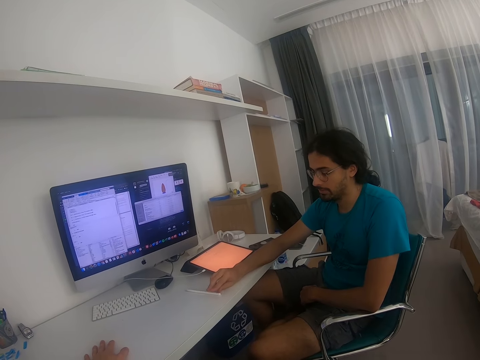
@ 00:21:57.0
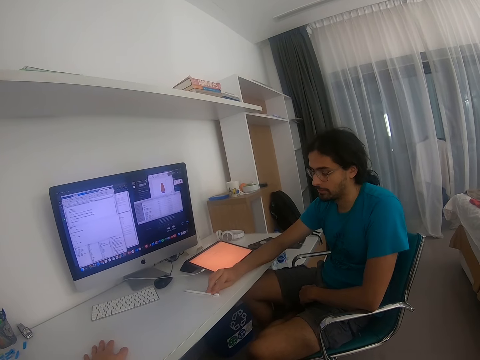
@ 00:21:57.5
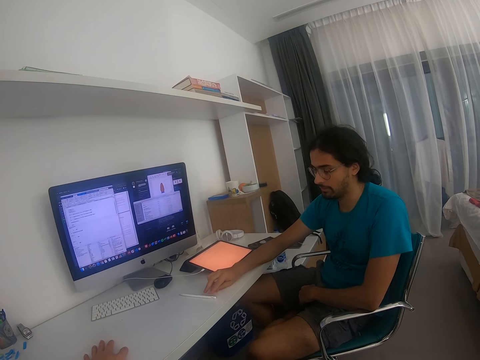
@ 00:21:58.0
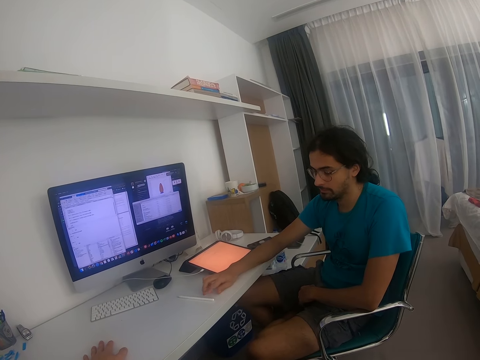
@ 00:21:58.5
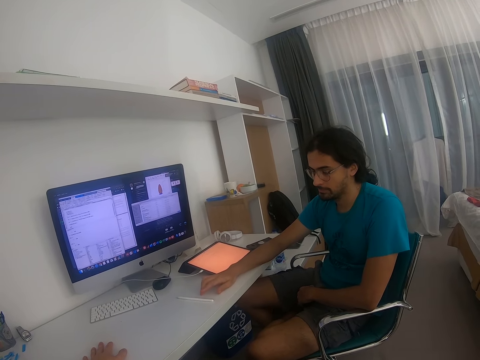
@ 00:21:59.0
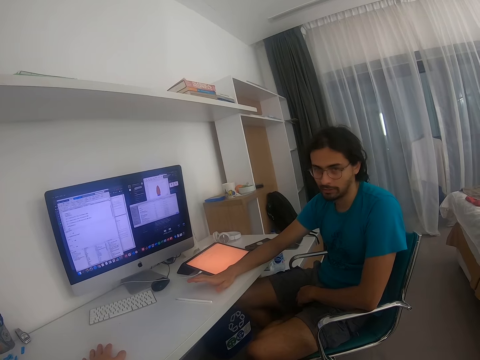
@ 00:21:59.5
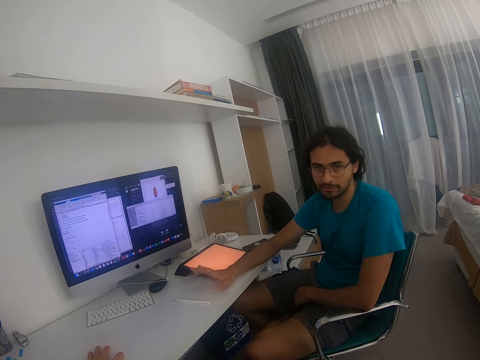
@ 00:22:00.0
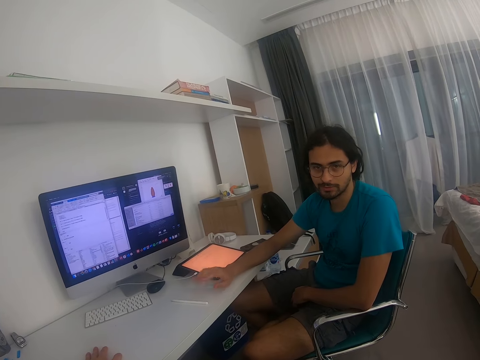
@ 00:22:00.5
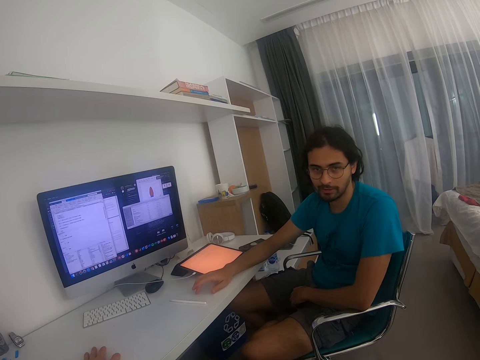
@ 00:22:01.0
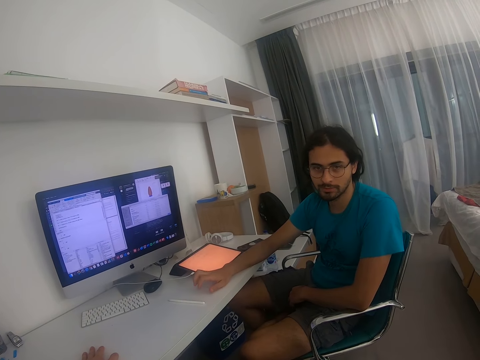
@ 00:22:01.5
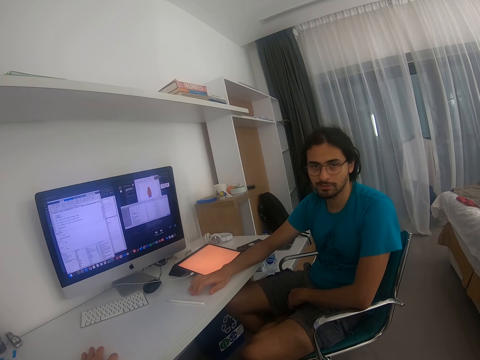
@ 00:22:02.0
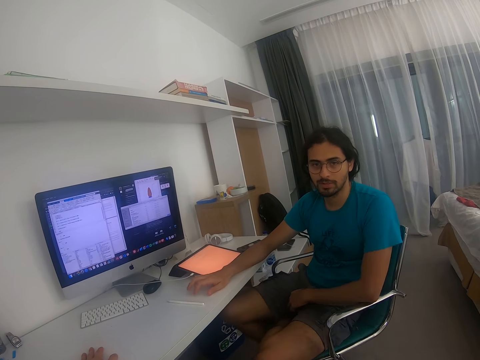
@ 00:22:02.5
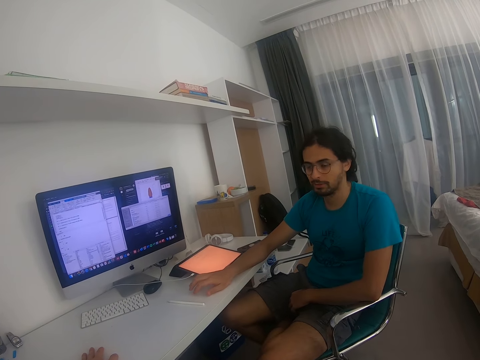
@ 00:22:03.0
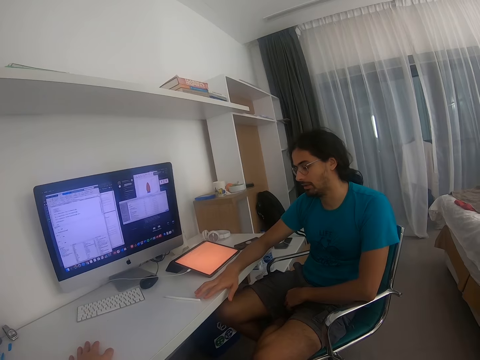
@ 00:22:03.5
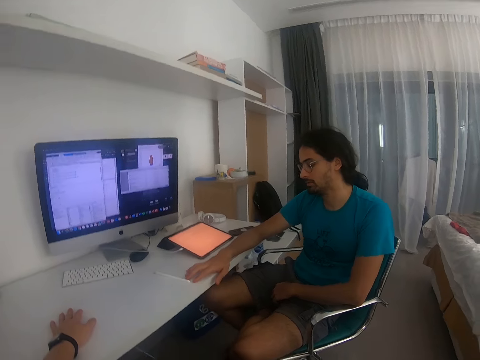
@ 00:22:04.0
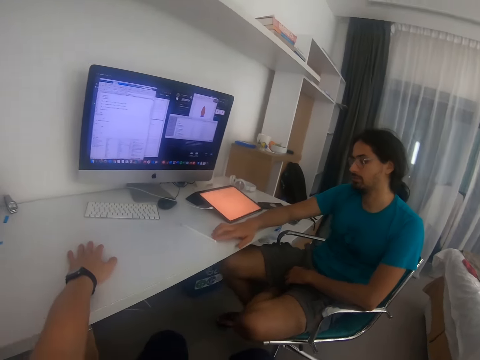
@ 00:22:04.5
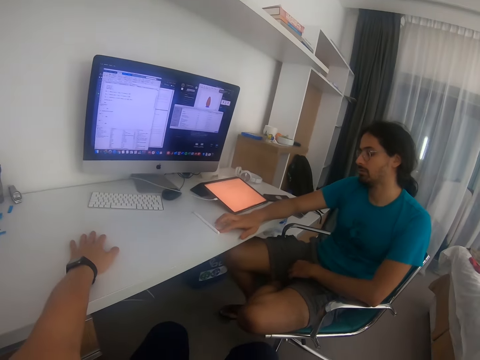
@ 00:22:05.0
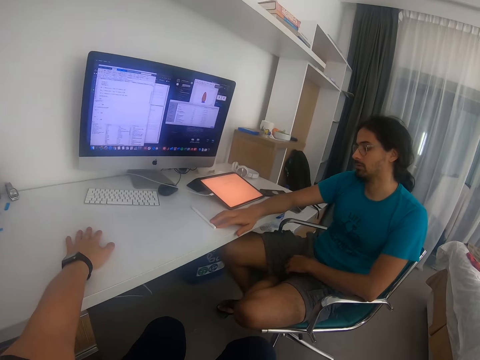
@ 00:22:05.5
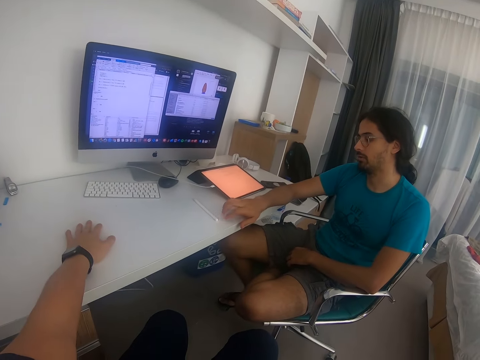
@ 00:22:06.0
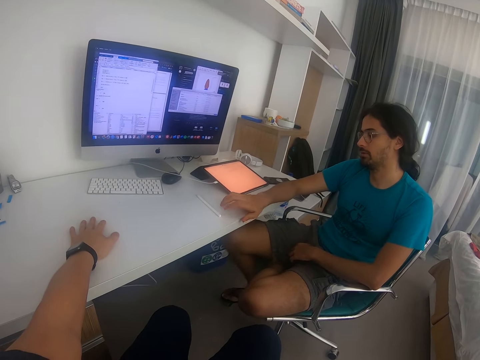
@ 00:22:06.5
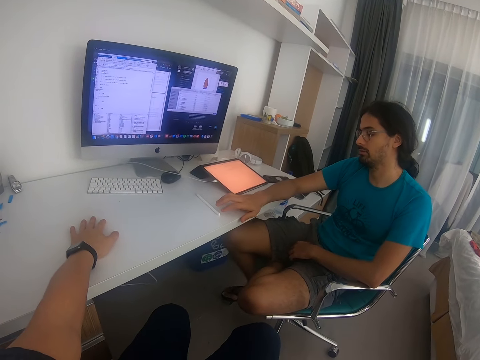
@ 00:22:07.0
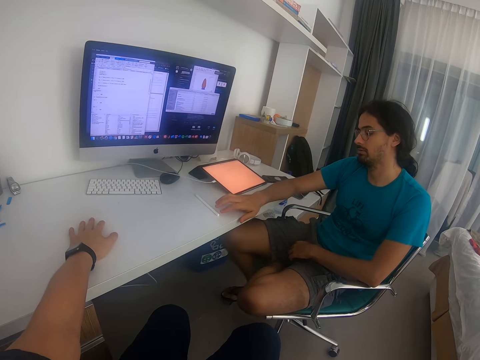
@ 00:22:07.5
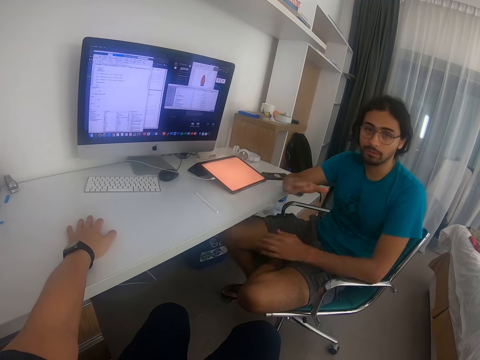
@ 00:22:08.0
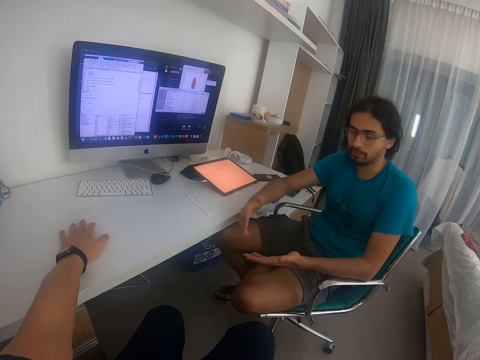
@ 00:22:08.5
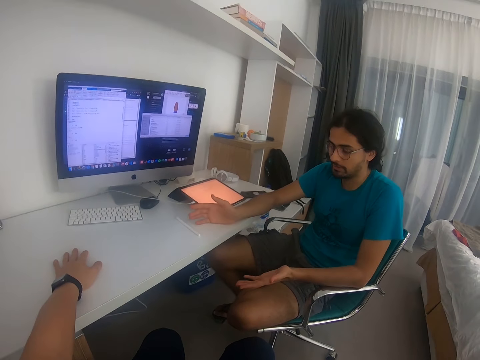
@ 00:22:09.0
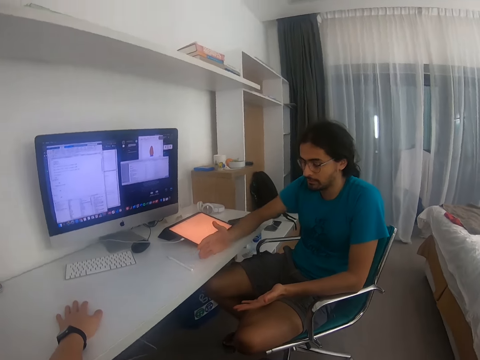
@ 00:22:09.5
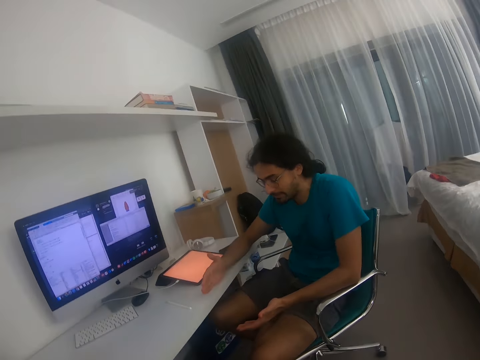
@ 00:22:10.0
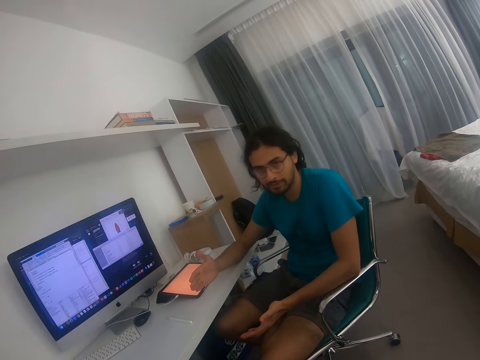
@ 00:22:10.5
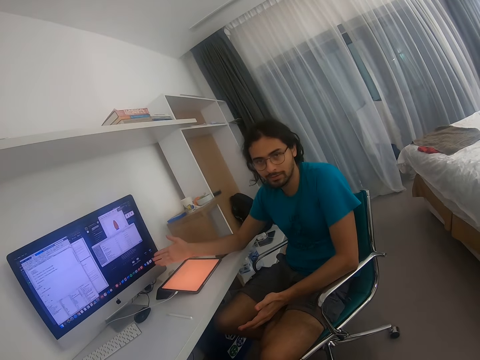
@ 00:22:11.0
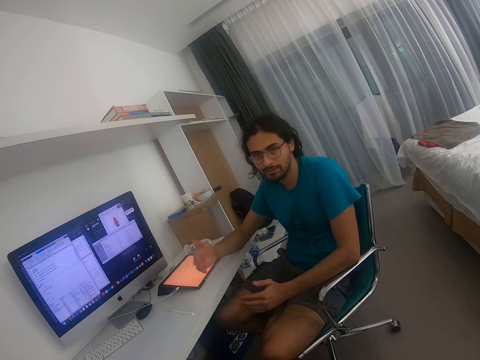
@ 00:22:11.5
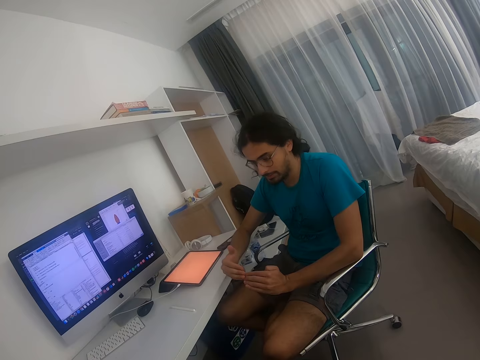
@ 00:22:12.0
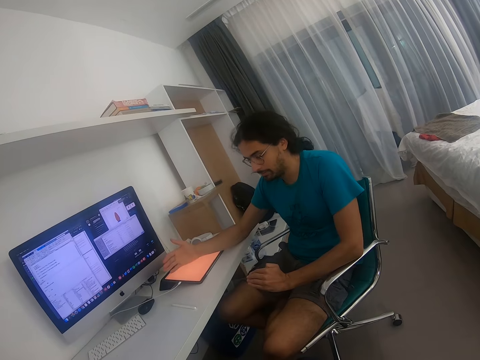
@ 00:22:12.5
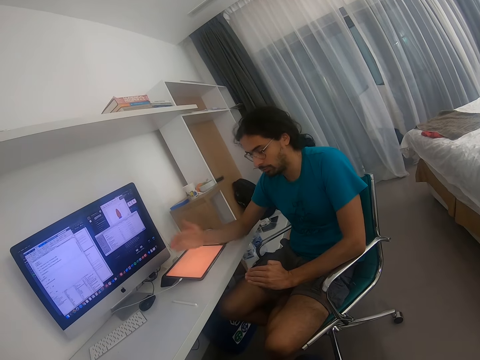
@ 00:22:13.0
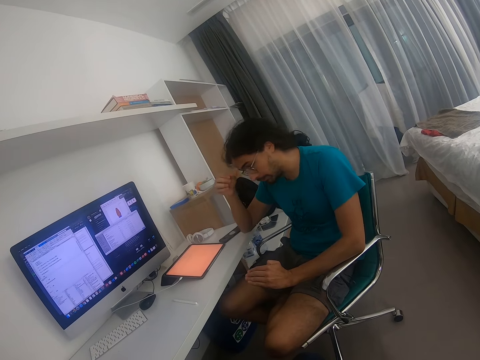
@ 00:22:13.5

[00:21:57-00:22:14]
A person touches the pen. The person lifts the hand, puts the hand on the table and lifts the hand up.

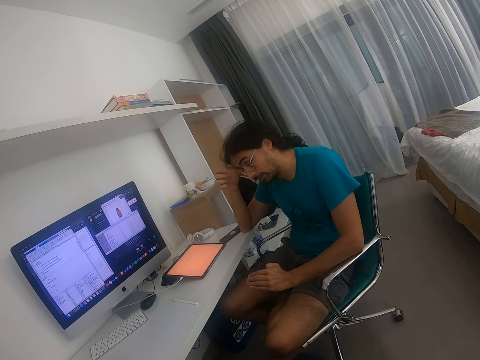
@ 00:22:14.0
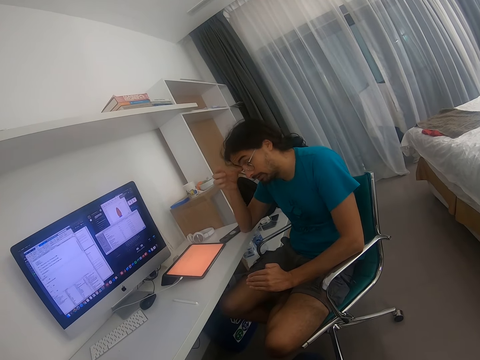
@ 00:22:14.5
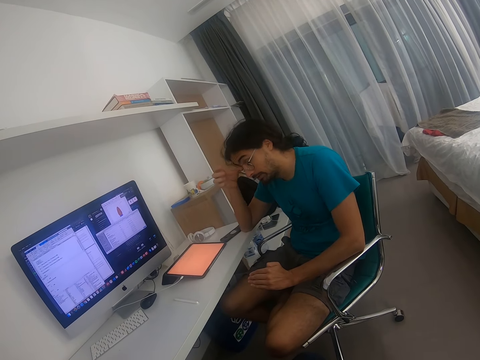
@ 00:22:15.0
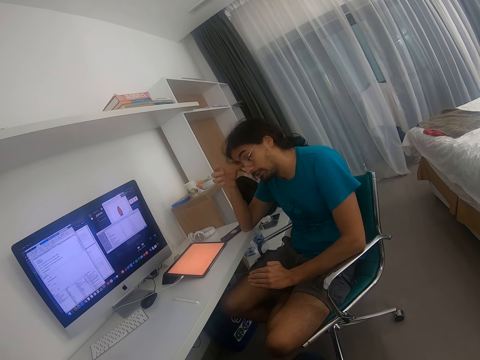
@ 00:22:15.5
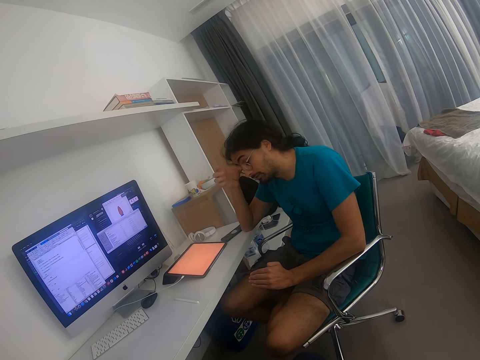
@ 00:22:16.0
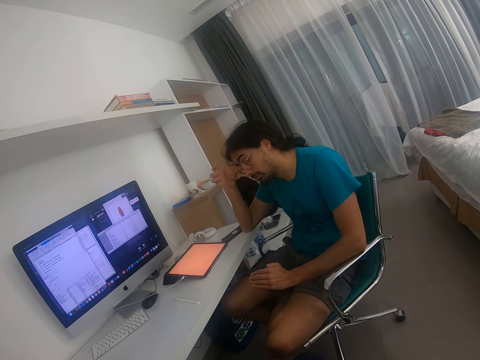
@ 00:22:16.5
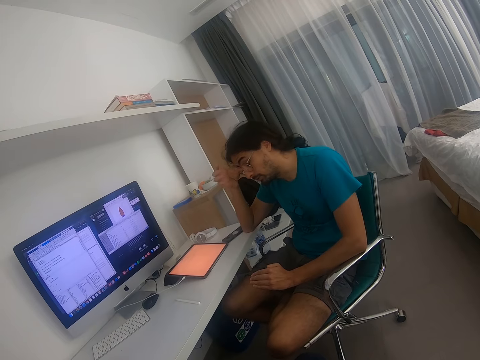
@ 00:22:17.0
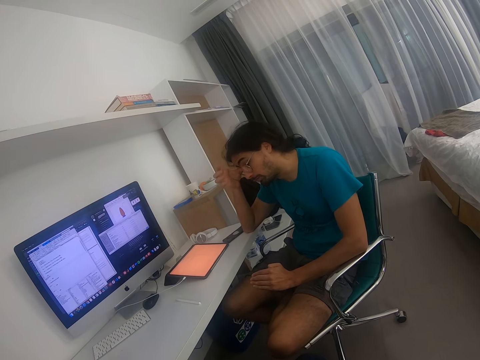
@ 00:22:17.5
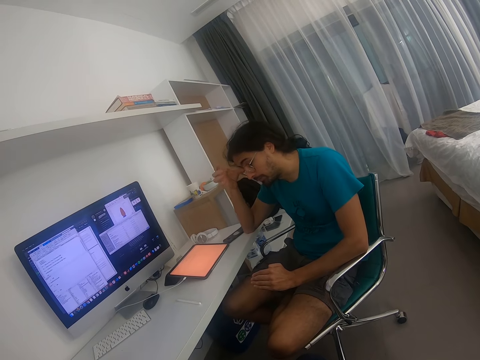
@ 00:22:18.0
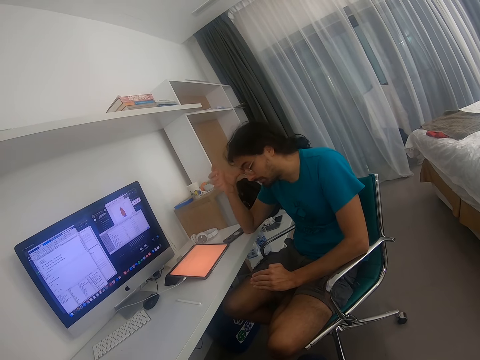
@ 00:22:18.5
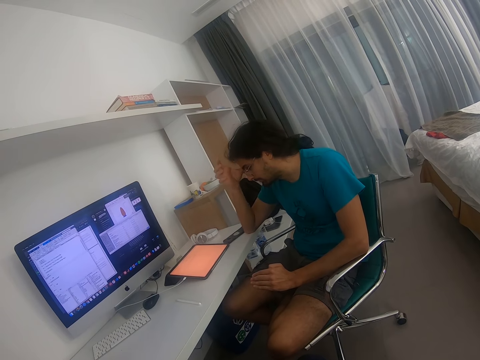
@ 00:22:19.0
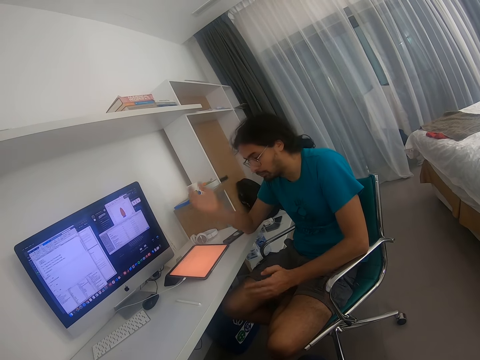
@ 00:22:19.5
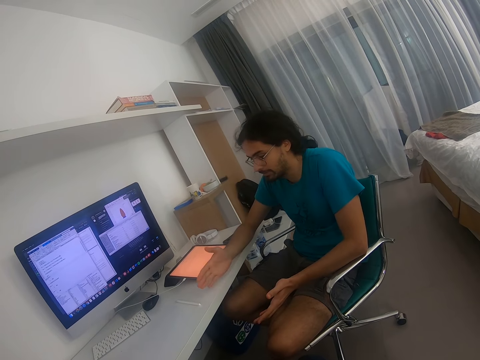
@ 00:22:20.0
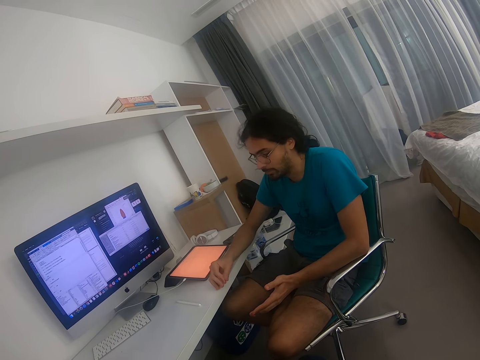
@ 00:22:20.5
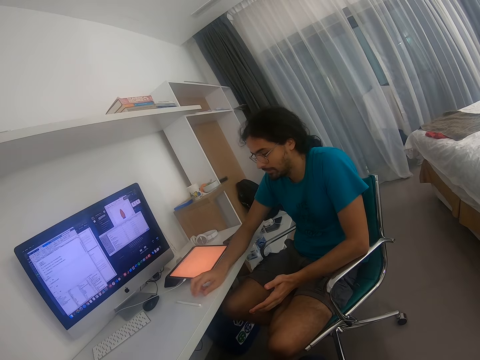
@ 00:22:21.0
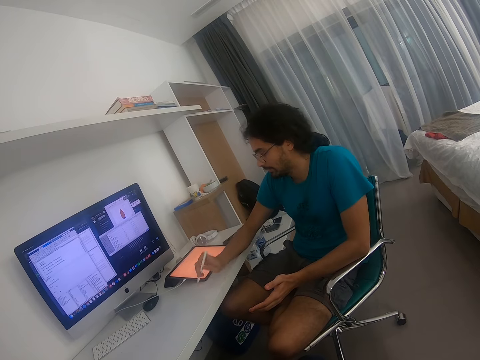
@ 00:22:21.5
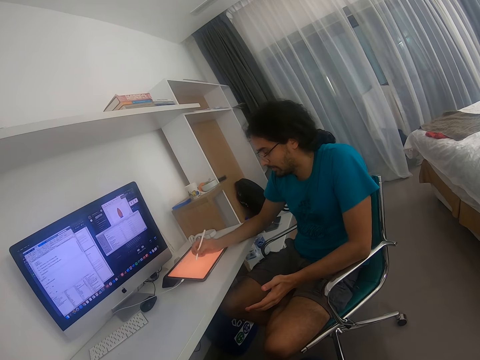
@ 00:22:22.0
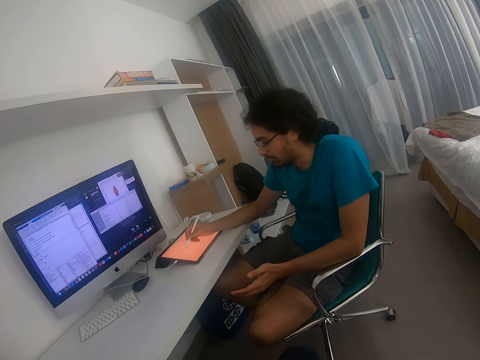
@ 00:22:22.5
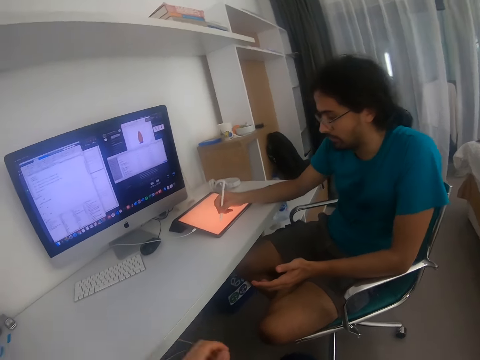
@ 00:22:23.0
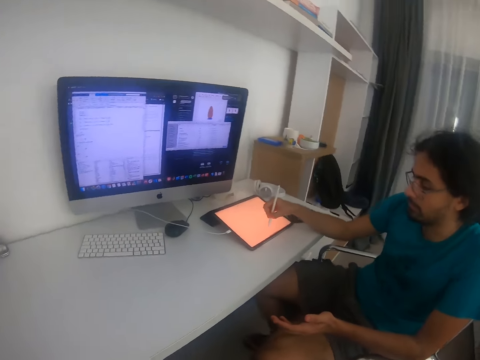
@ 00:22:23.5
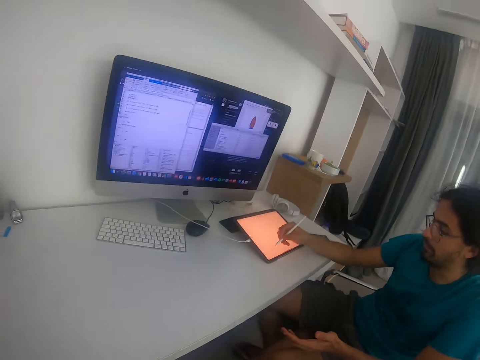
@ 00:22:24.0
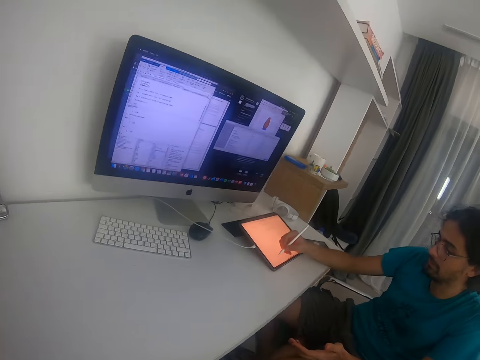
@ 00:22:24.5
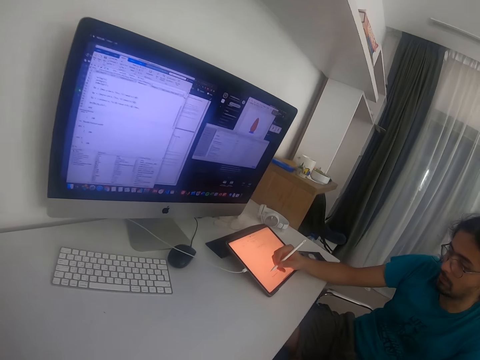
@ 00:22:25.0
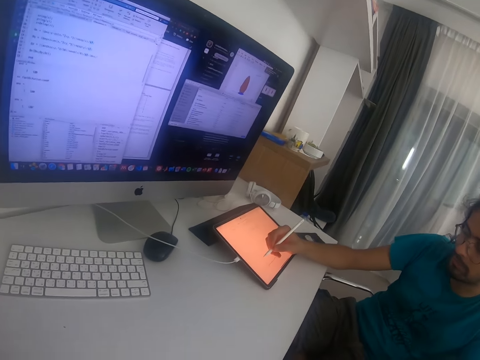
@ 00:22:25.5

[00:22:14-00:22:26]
A person rubs his face. The camera wearer scratches the head. The person lifts the hands up and picks up the pen. The camera wearer takes the pen. The person writes on the tablet. The camera wearer writes on the pad.
